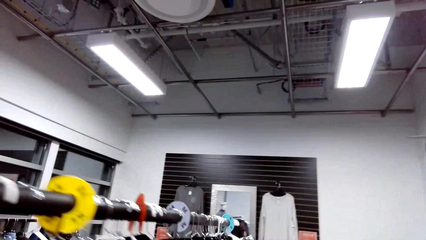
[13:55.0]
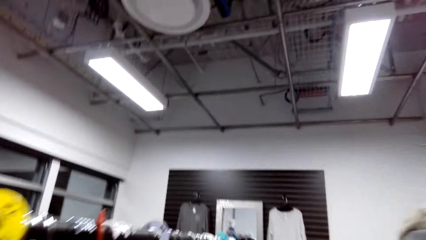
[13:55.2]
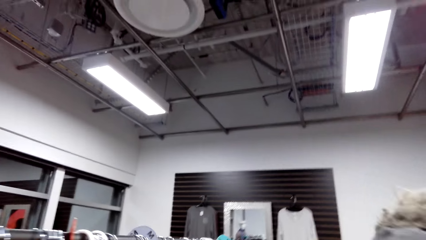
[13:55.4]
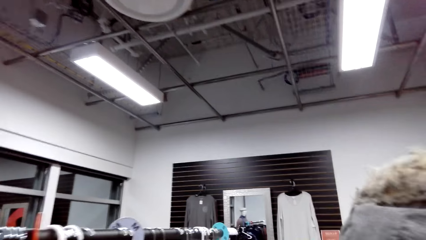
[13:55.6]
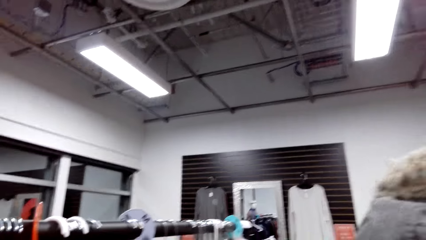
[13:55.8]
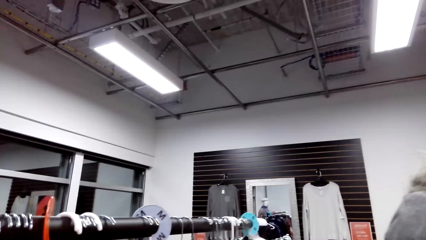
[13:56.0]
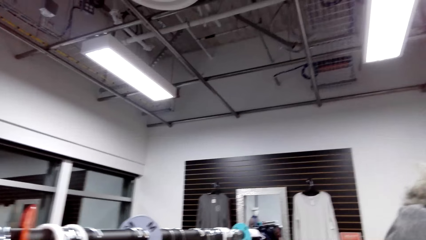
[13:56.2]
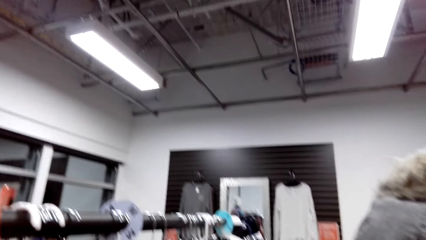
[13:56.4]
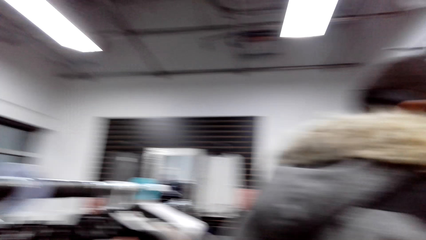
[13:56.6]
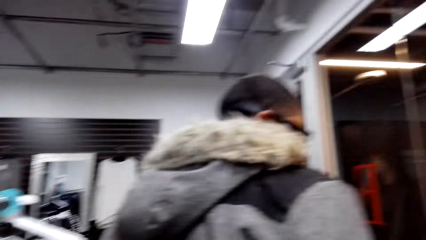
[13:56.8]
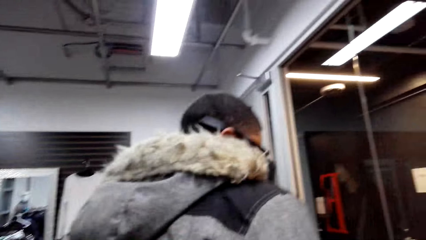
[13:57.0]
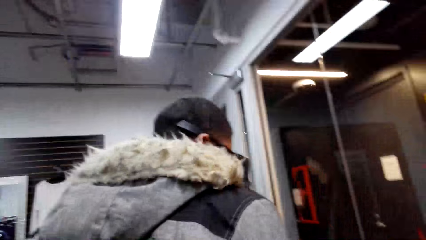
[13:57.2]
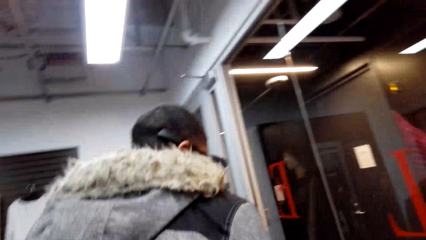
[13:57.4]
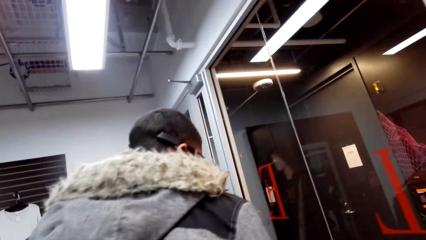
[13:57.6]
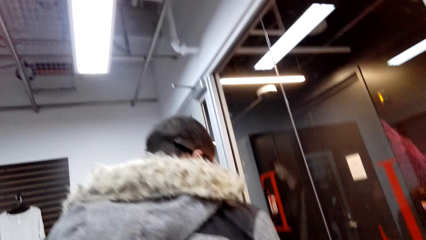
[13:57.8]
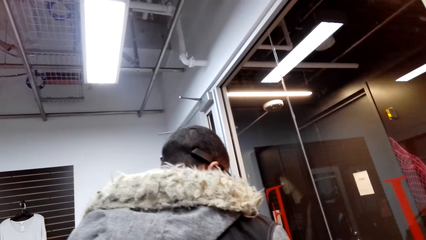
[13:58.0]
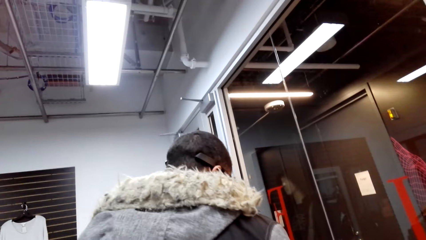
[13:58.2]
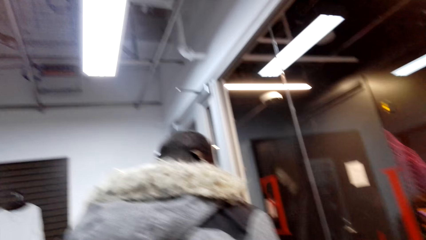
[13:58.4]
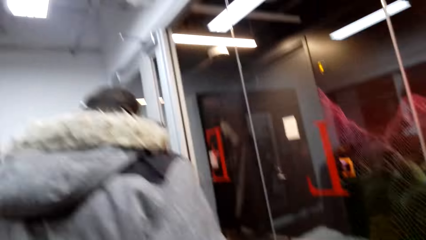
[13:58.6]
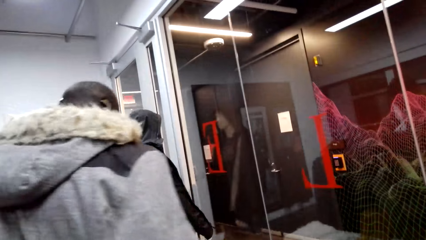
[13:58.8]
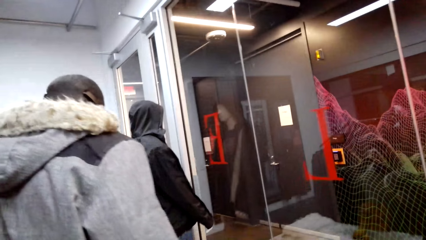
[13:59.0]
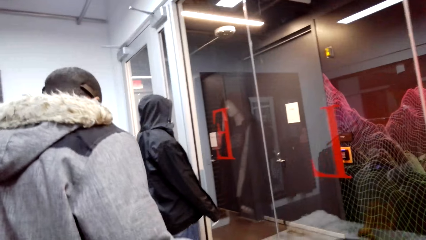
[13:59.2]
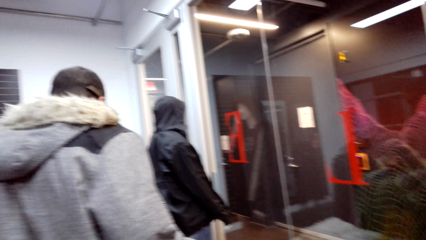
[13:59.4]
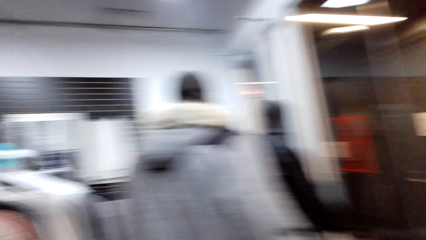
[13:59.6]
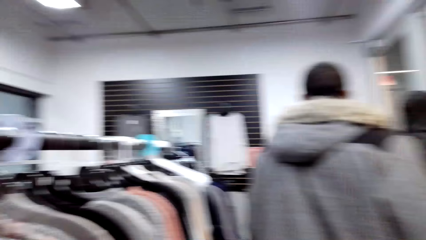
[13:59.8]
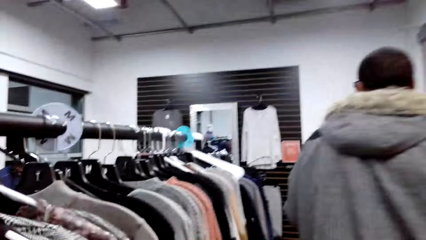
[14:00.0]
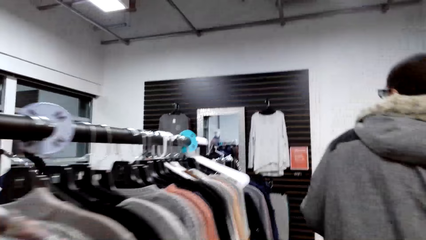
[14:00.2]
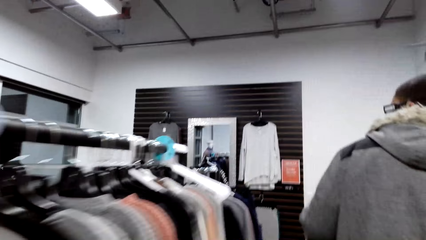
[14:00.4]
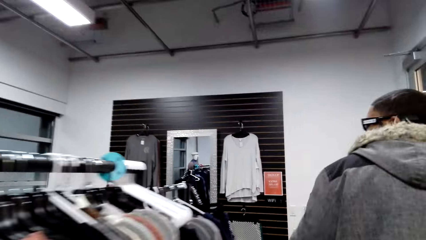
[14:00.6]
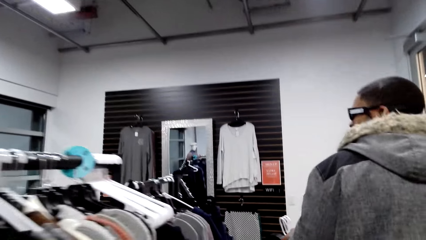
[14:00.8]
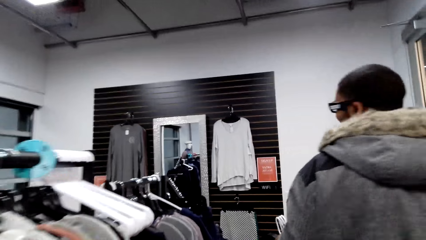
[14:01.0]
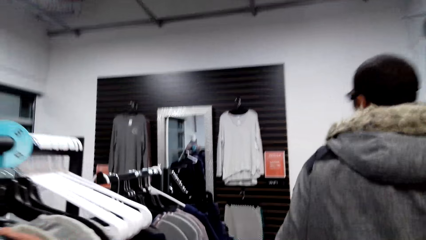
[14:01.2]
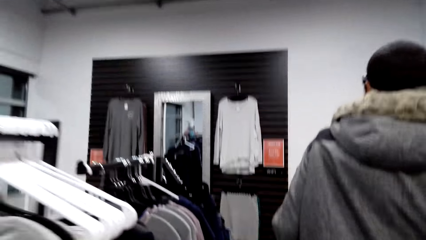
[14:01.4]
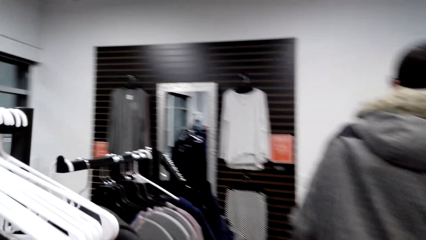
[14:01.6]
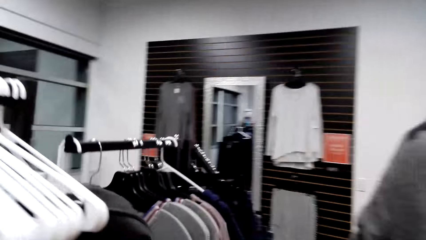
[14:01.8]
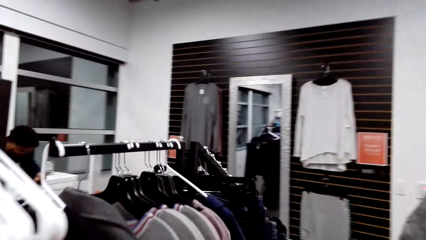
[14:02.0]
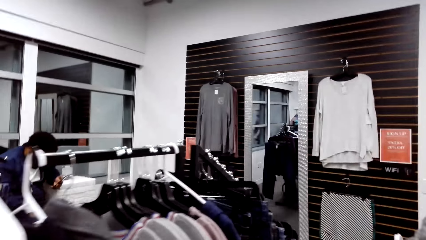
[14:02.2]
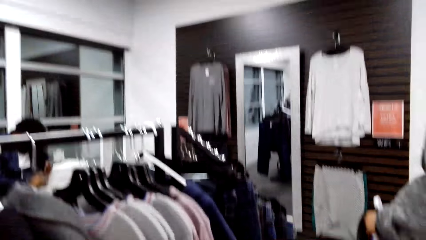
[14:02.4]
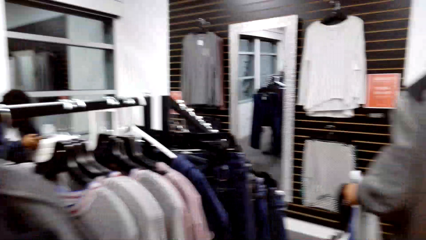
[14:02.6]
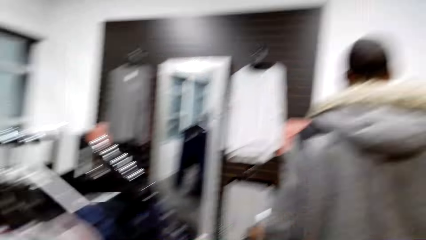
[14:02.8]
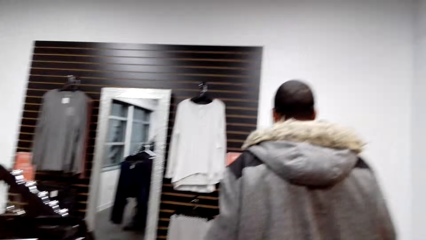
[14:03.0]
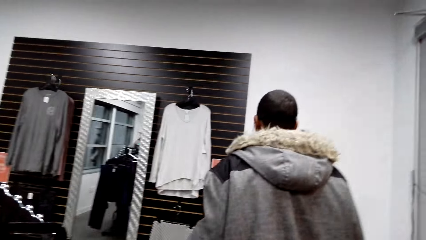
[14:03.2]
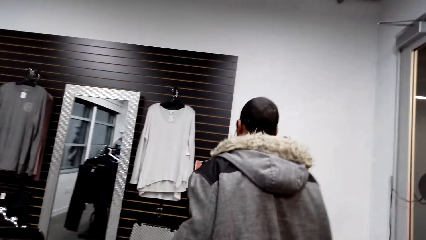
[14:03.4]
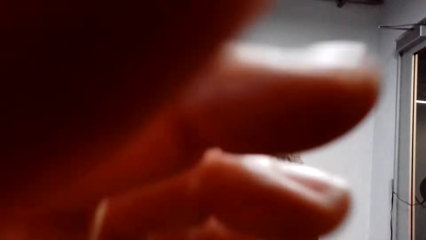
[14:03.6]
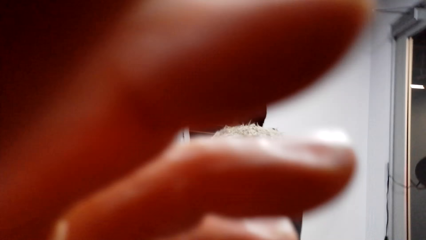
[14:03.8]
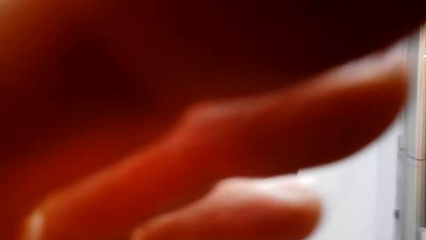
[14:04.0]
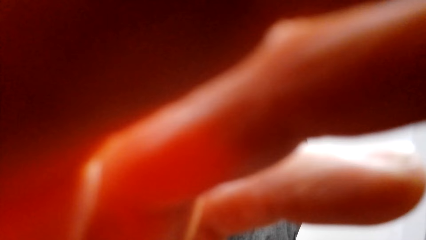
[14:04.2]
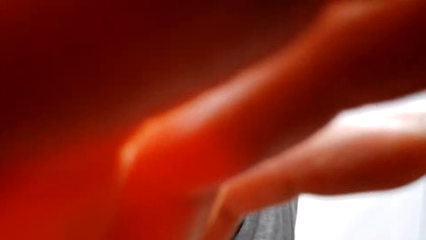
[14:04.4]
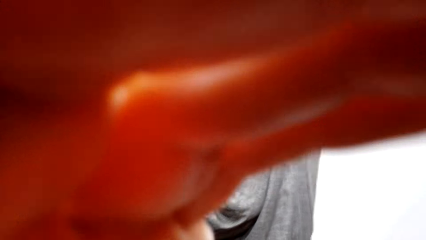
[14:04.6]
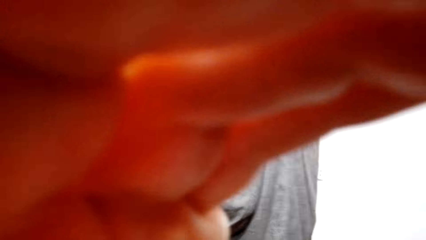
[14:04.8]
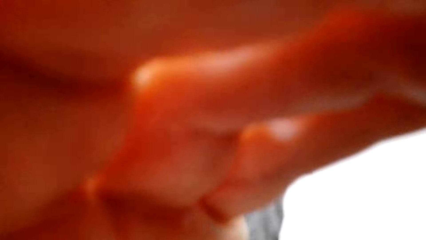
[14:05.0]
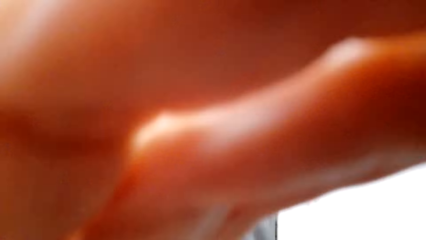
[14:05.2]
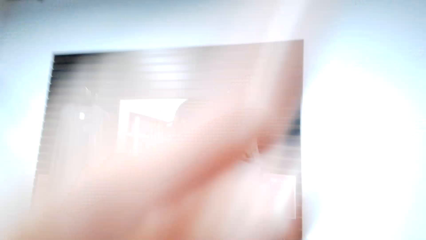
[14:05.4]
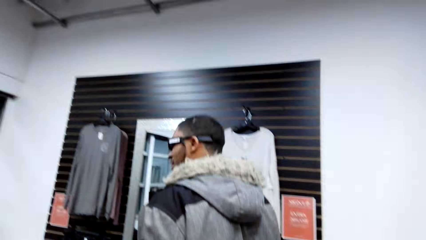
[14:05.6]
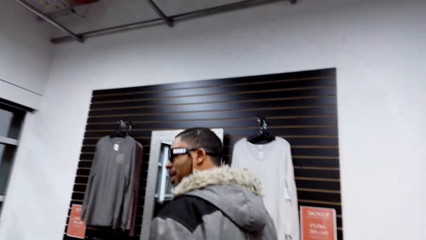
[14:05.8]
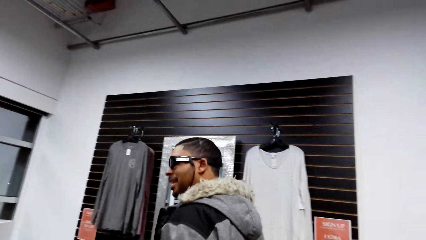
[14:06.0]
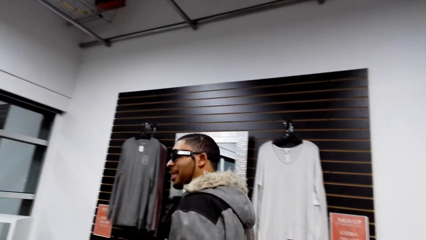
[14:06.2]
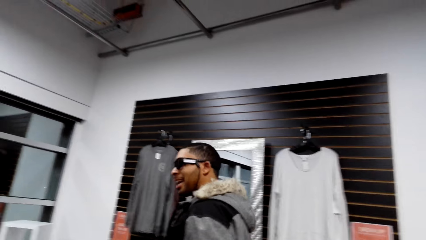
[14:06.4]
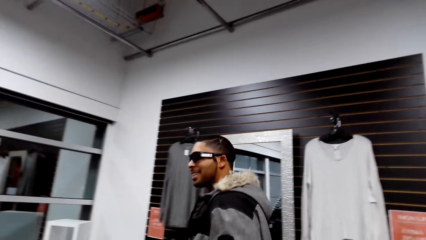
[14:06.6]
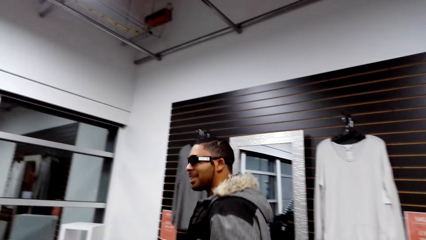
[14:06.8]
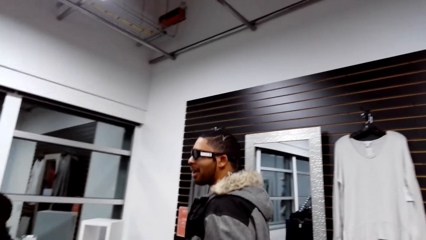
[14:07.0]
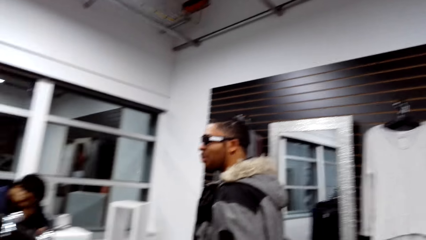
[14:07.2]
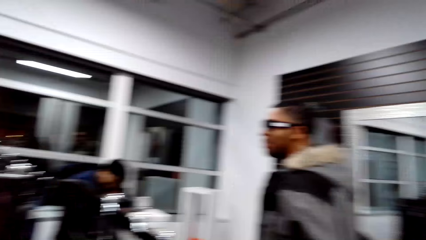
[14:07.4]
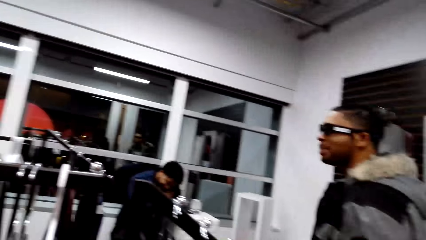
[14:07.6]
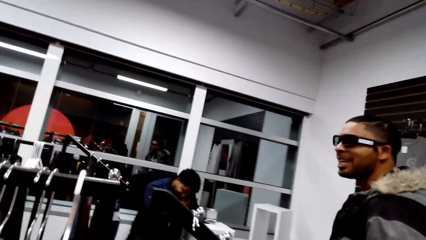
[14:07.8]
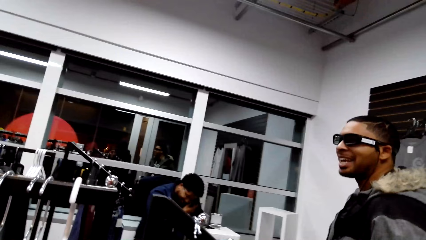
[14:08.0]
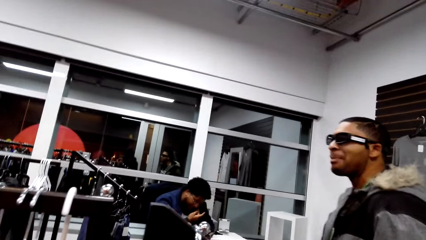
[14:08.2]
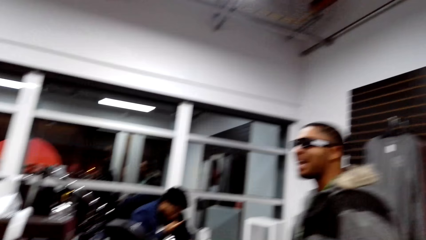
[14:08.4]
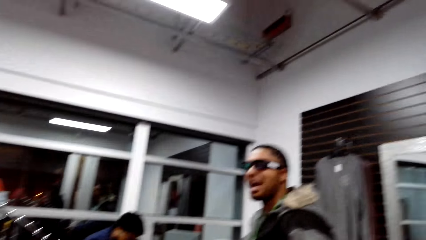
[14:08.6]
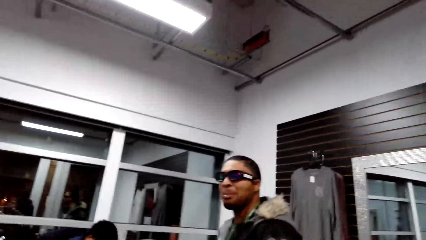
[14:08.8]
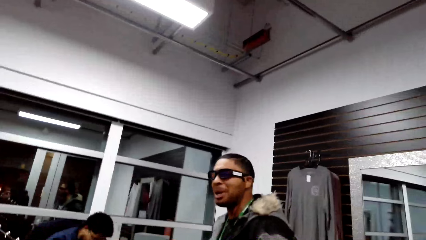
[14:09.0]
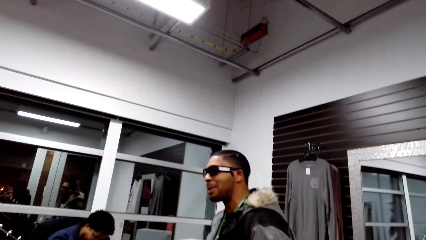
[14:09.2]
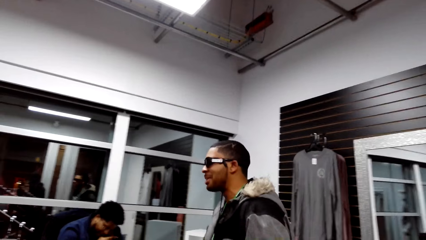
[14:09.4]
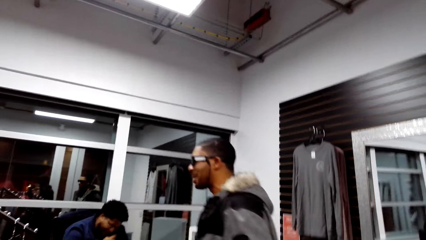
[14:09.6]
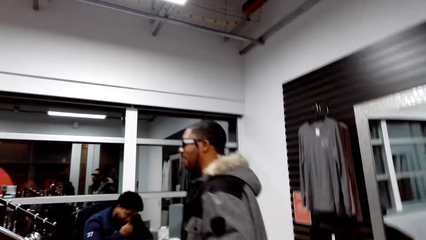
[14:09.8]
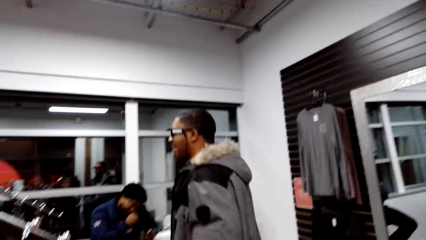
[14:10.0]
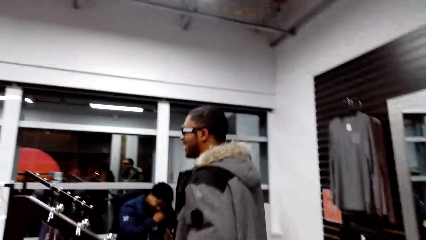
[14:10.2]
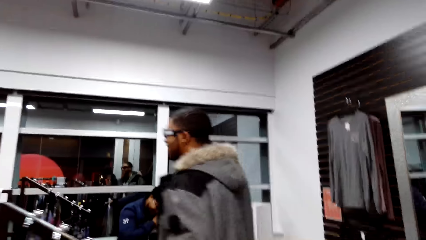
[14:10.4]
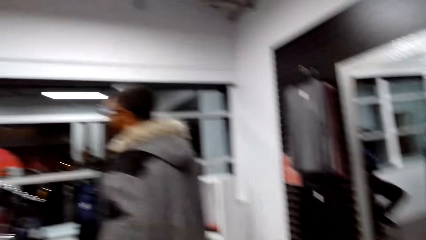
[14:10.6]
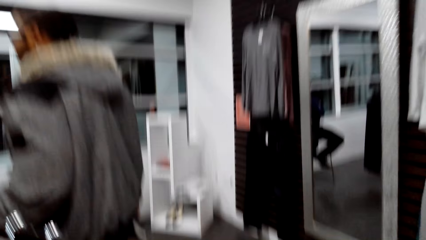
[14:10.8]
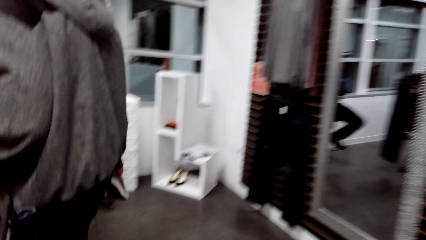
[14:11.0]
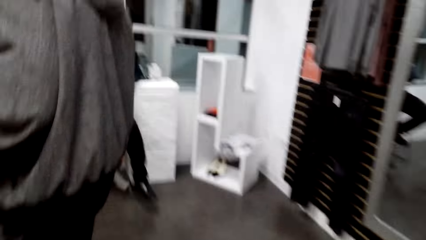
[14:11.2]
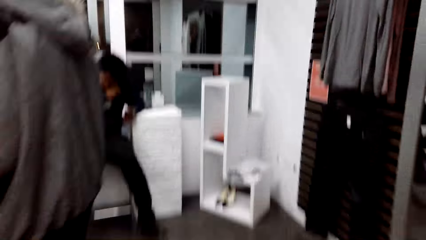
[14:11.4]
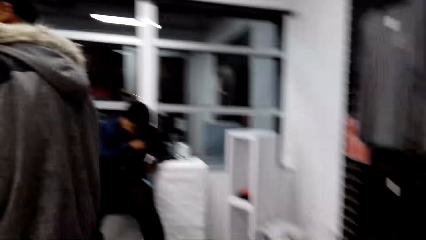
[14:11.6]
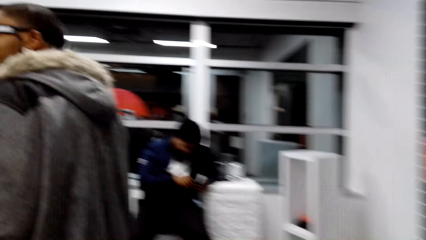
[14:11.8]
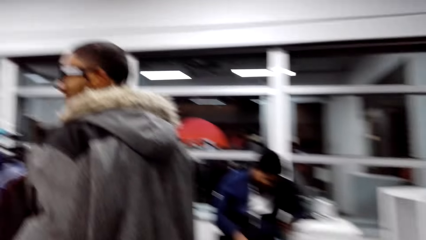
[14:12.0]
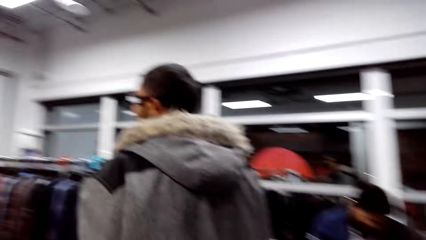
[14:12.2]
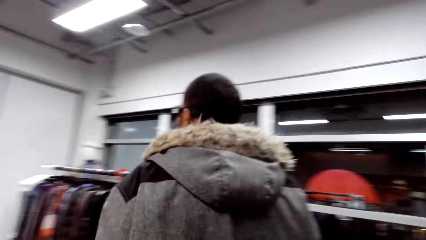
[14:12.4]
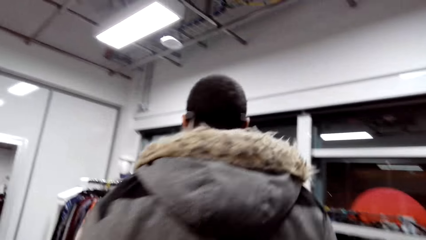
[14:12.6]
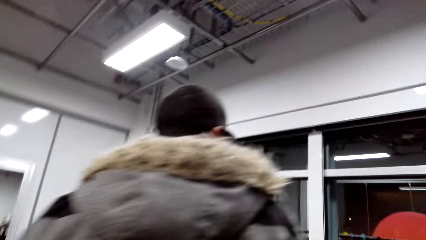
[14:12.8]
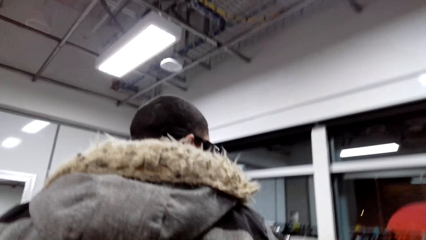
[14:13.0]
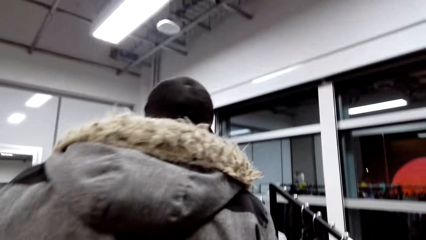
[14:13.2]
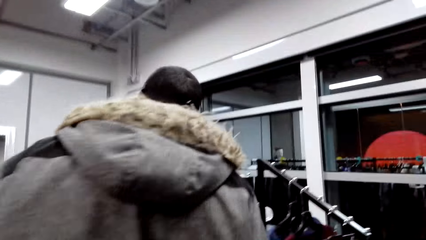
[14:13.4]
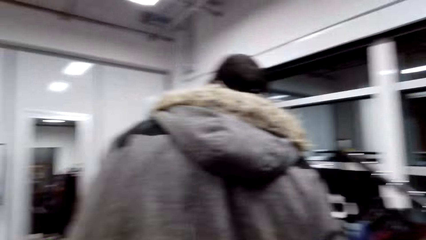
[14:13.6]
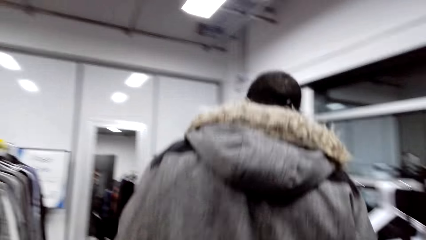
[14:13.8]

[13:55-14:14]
The camera wearer looks around. They walk with a man in the store. They talk with the man. They adjust the camera.
